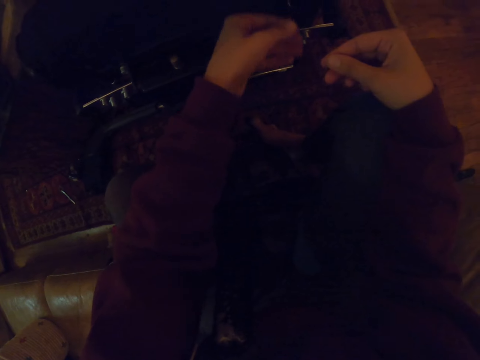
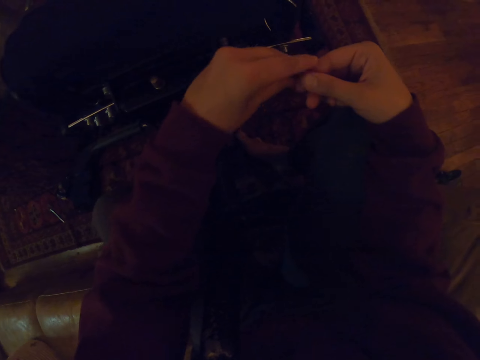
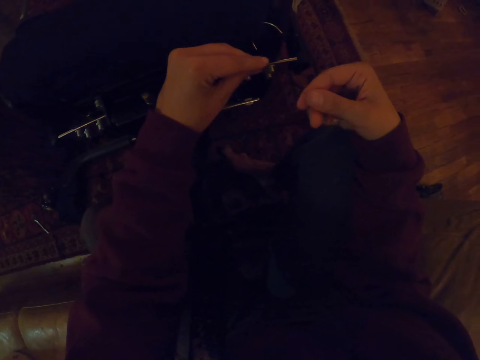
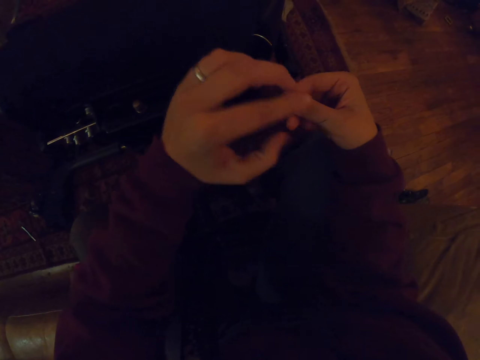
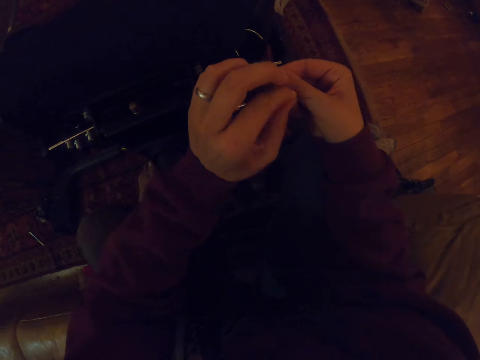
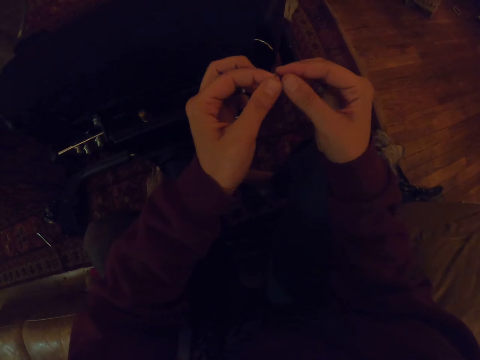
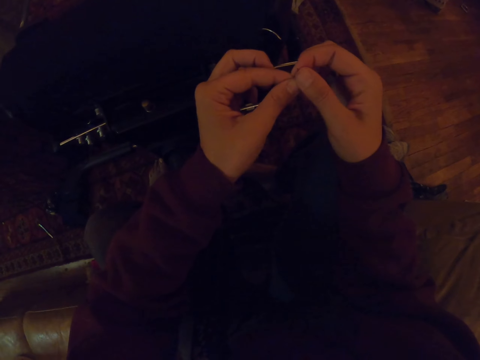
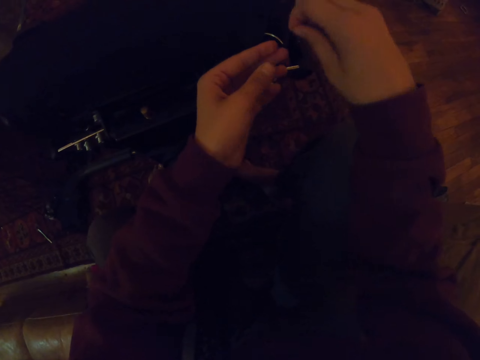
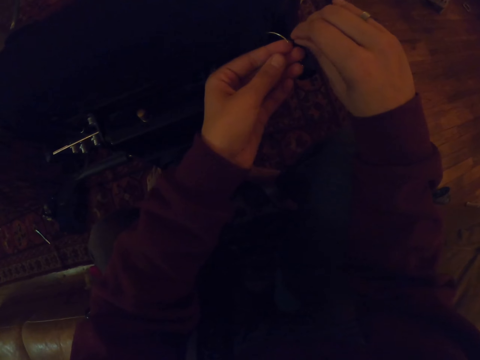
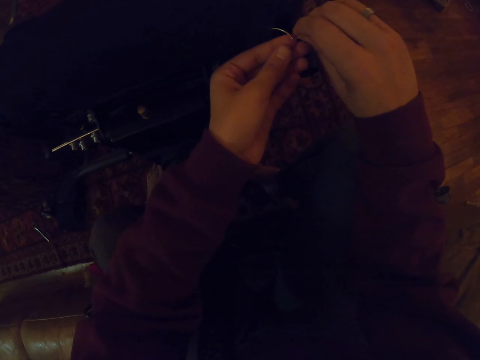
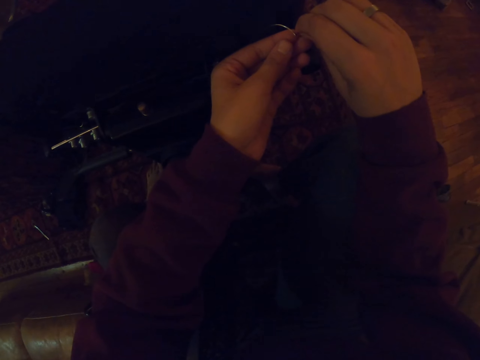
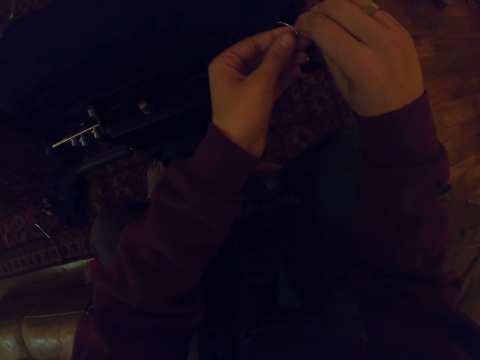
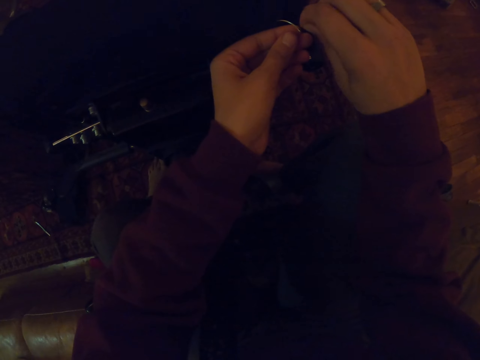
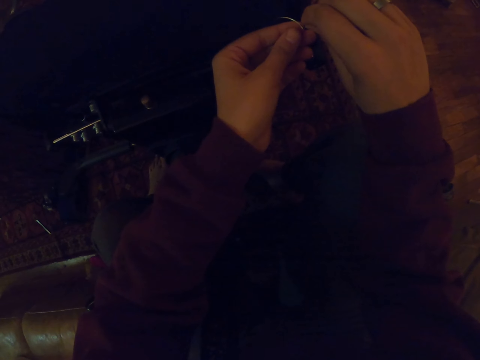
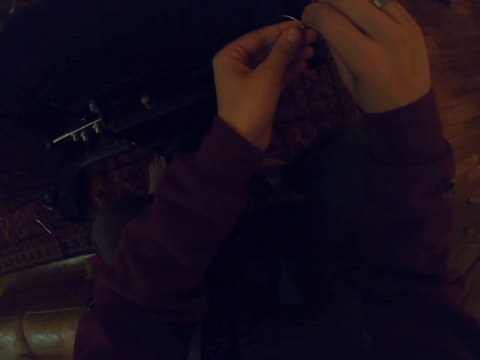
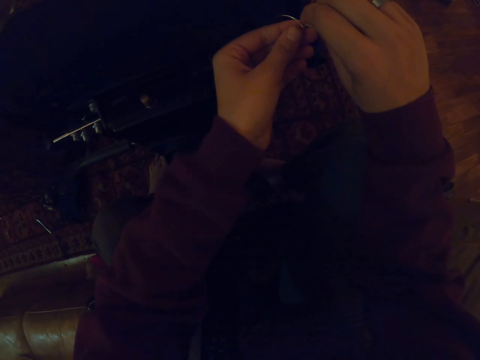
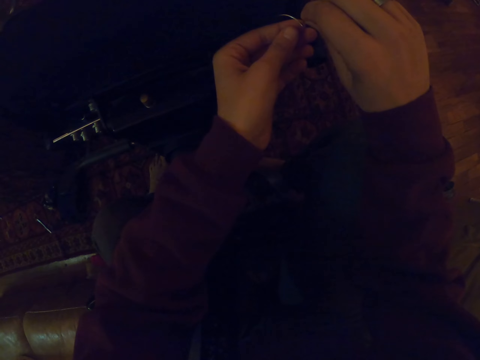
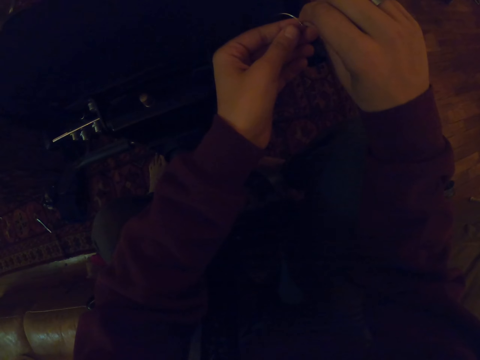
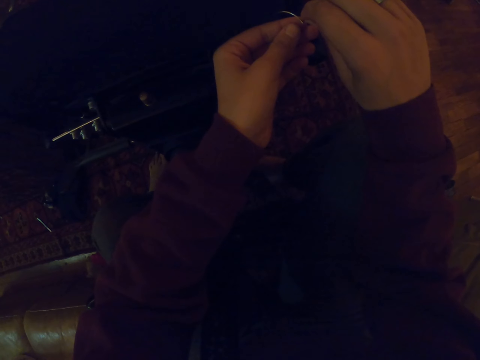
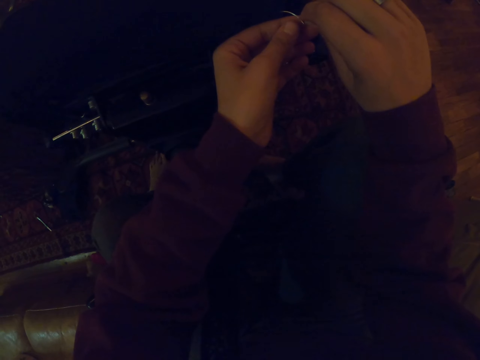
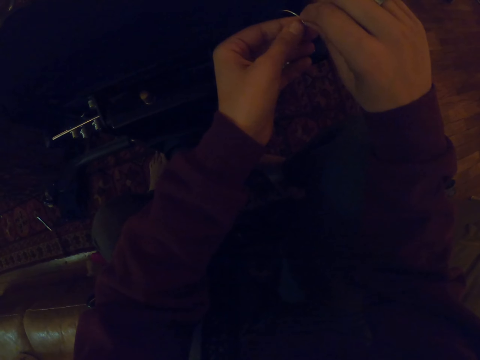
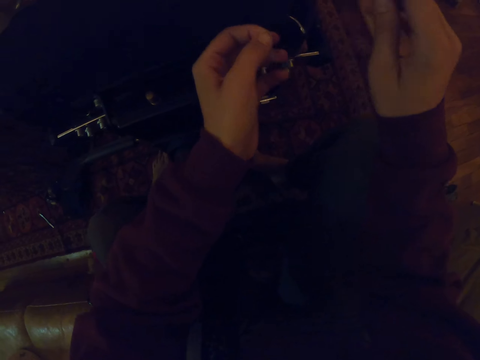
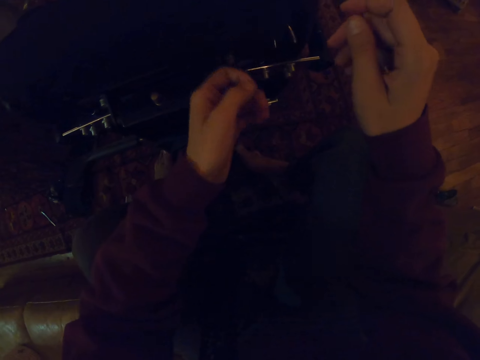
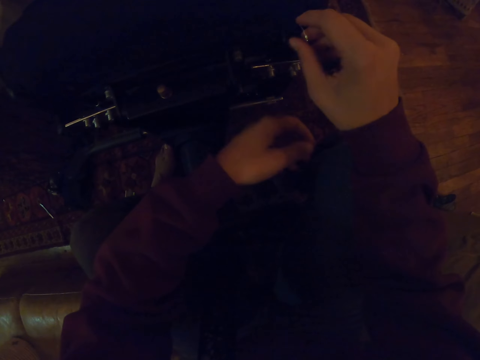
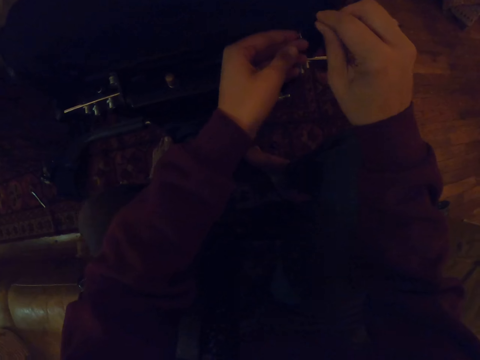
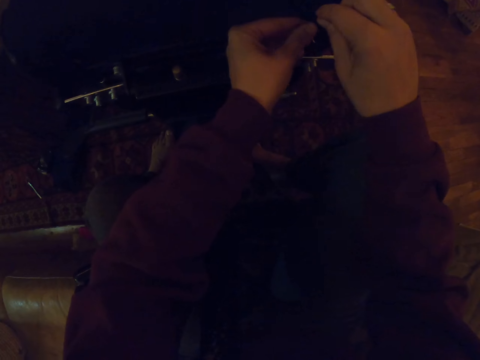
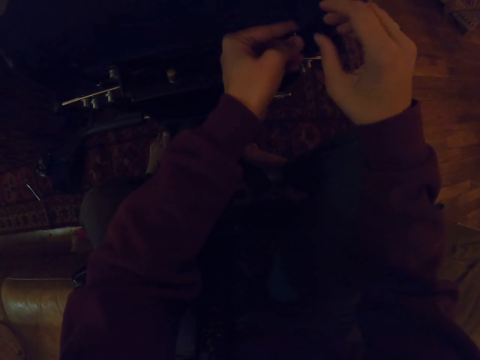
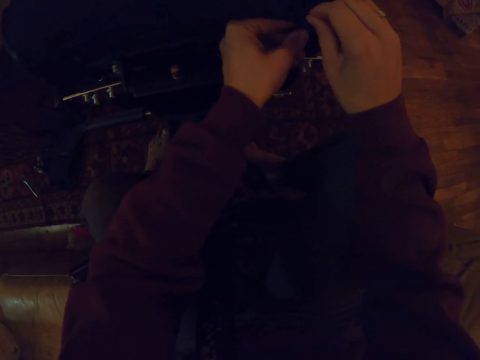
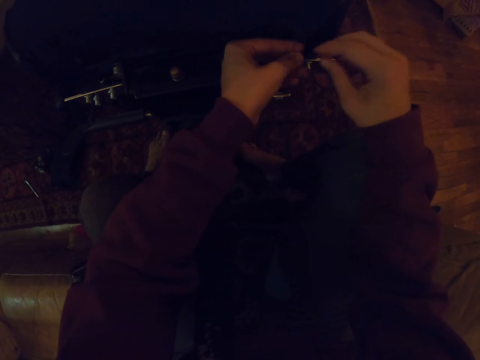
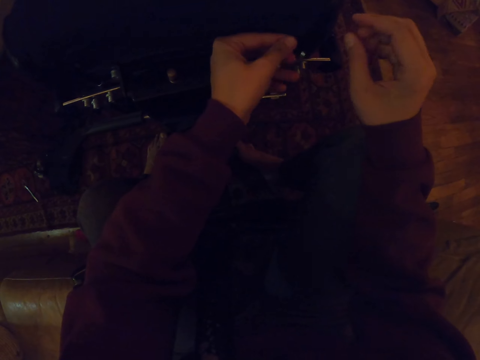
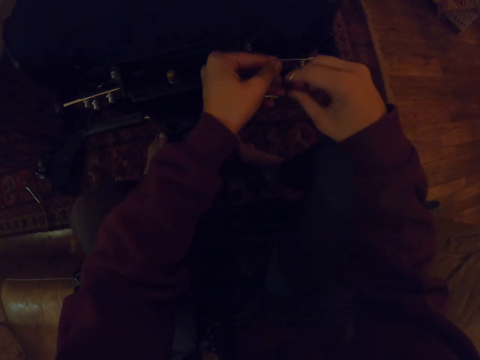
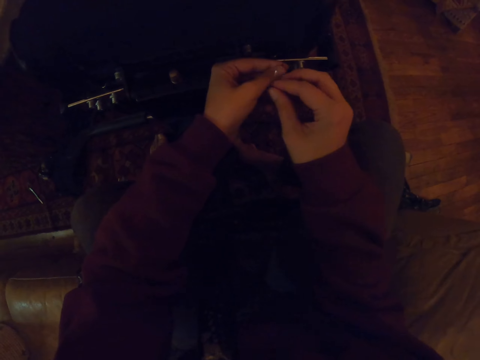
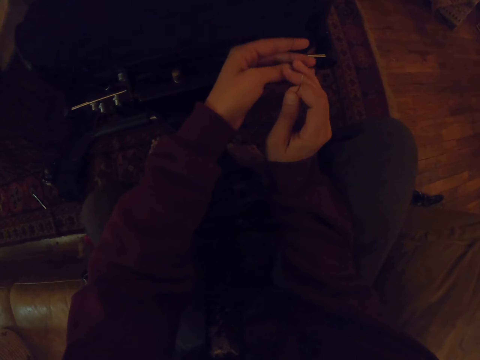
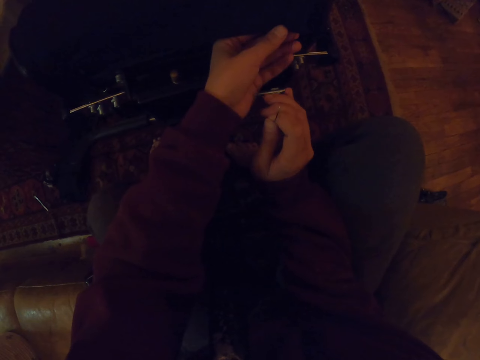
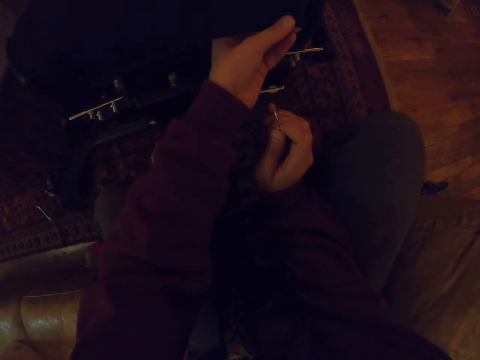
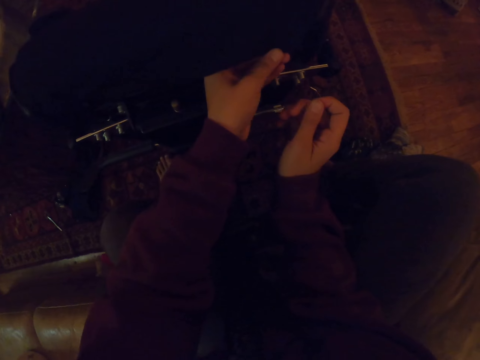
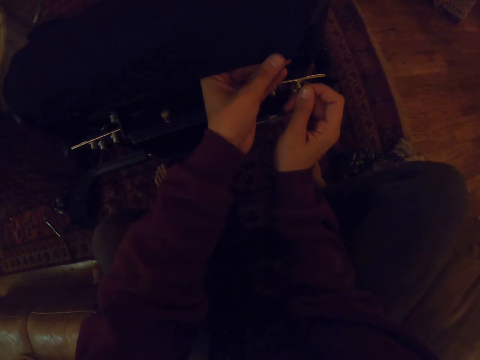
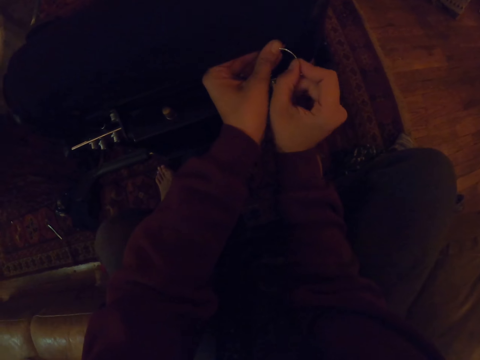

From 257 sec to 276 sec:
The camera wearer puts the string. They hold the end of the string. They put the string through the needle hole. They pull the string through the needle hole. They hold the needle. They sew the seat. They hold a seat. They pull the needle through the fabric. They move the needle towards the seat.

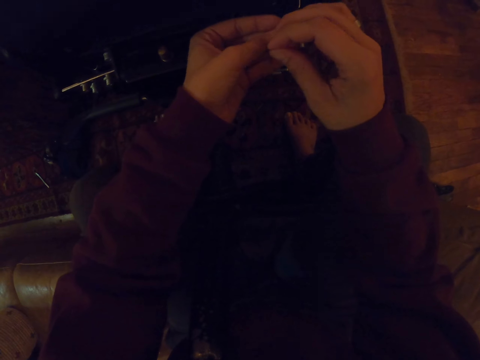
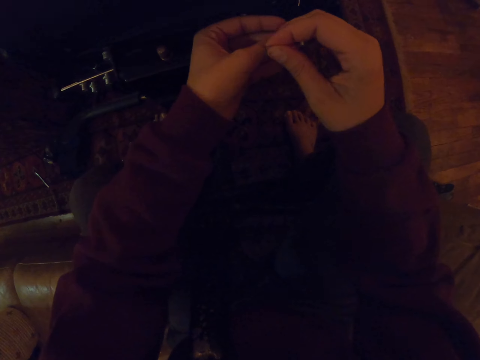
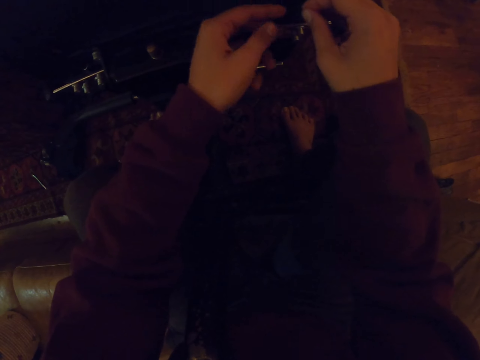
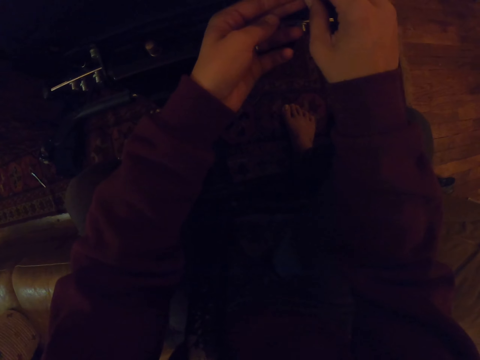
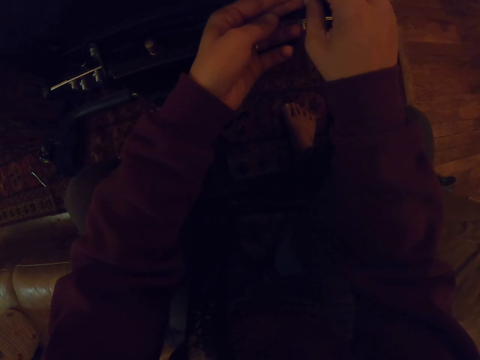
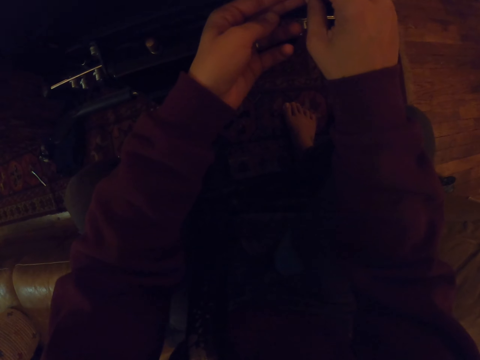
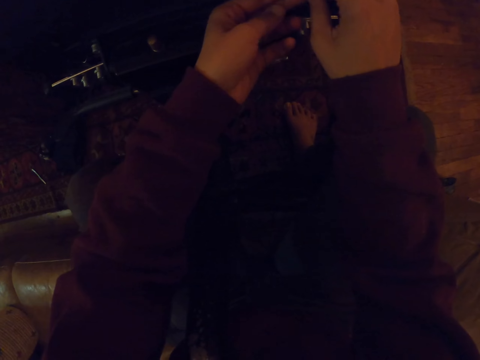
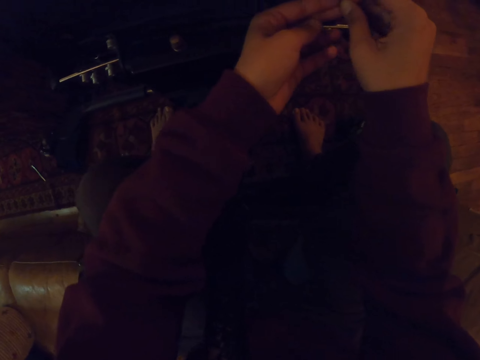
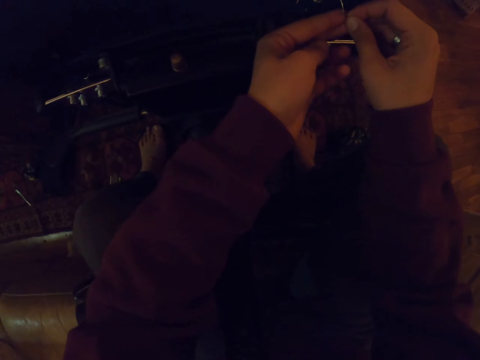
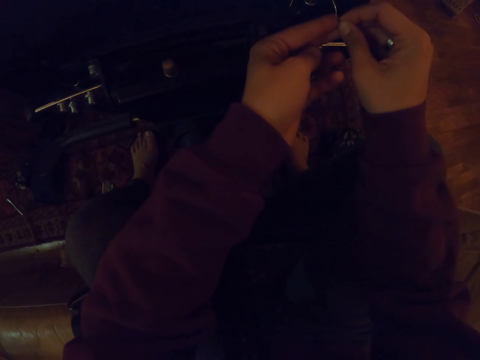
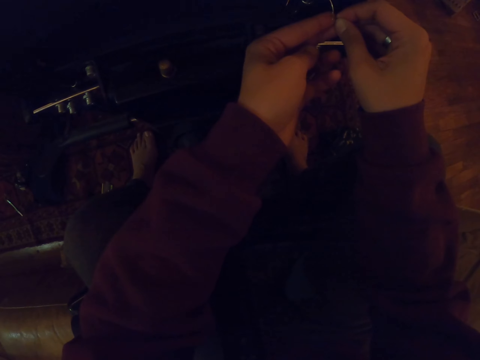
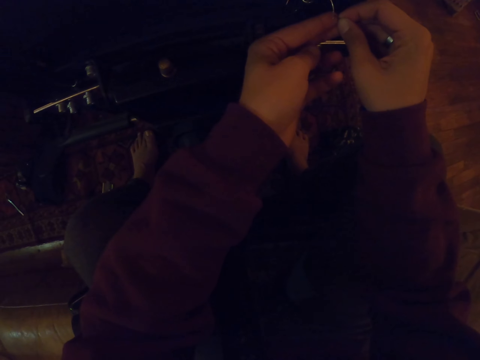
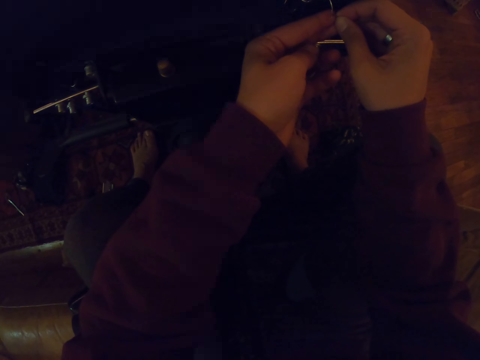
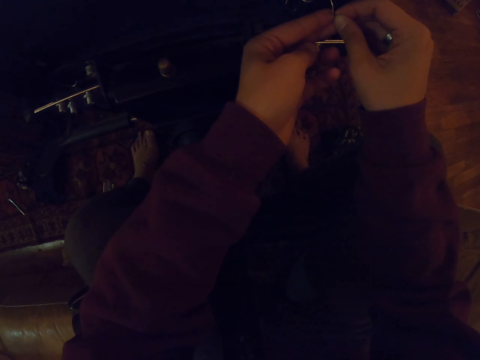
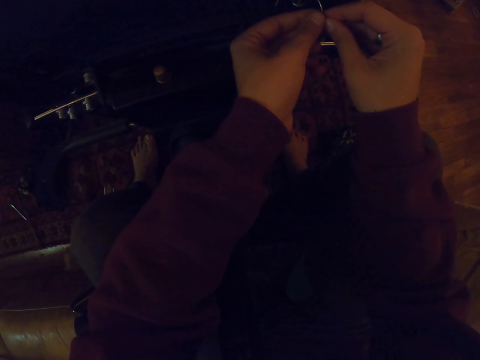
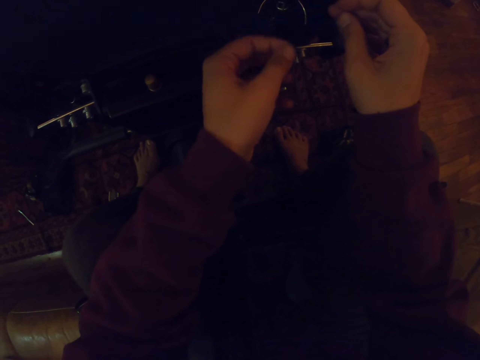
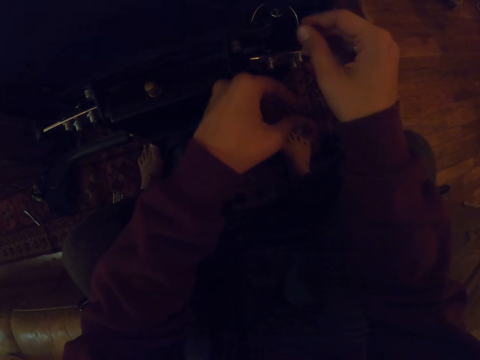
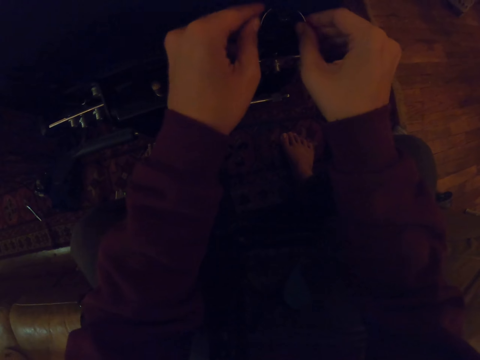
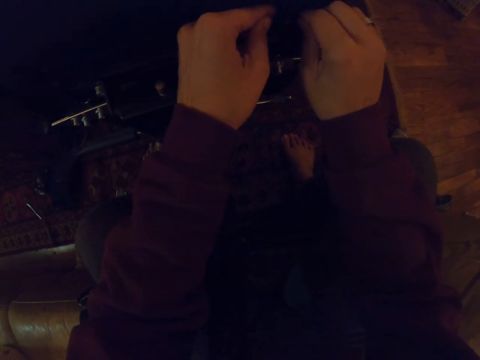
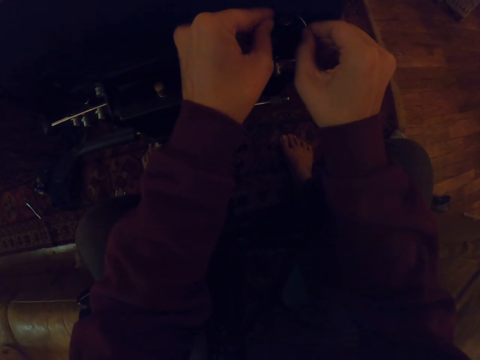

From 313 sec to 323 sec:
The camera wearer puts sewing thread in the needle. They sew.
